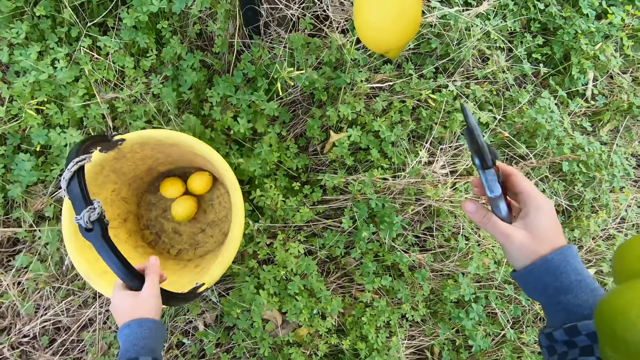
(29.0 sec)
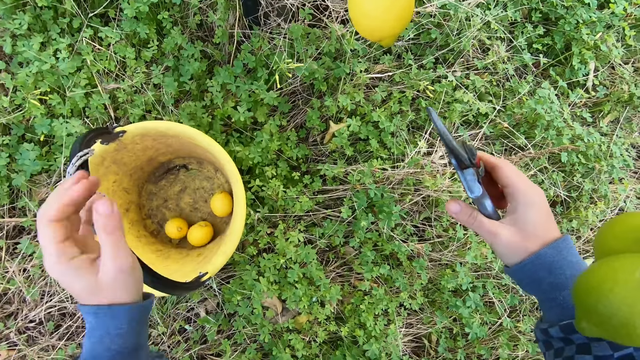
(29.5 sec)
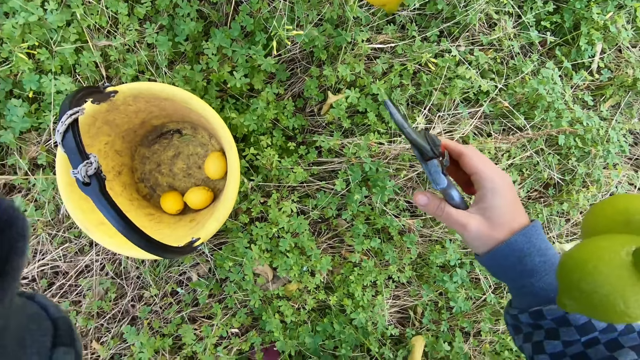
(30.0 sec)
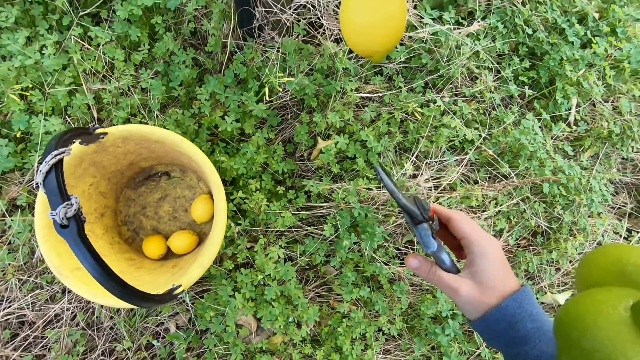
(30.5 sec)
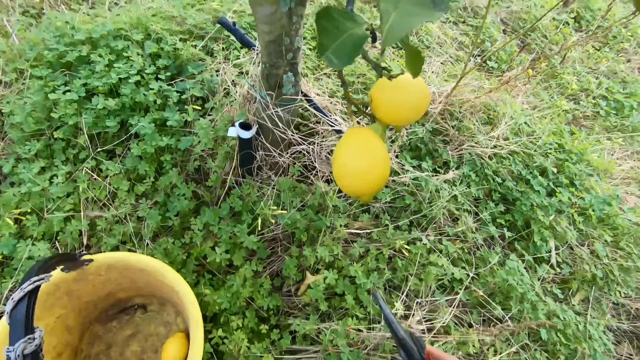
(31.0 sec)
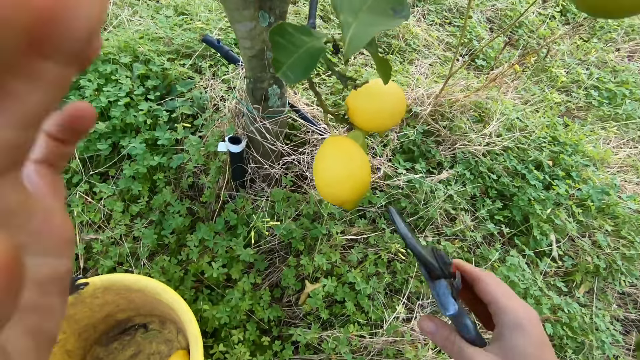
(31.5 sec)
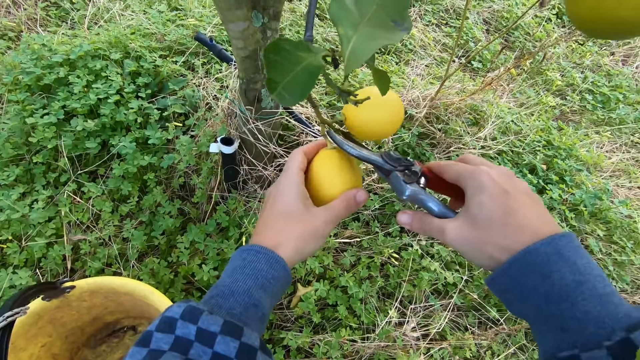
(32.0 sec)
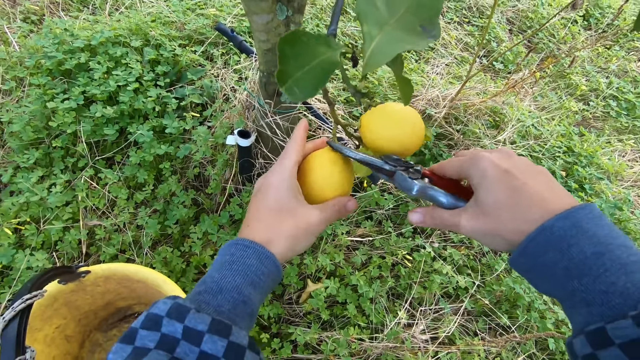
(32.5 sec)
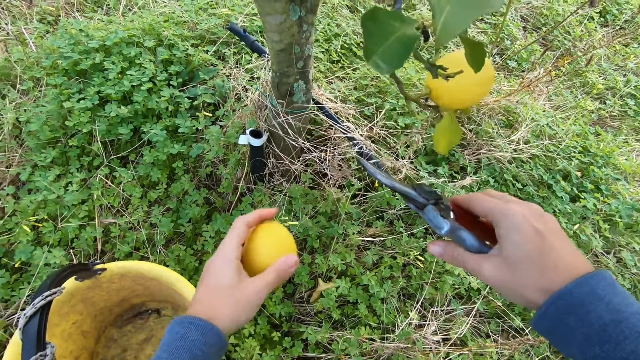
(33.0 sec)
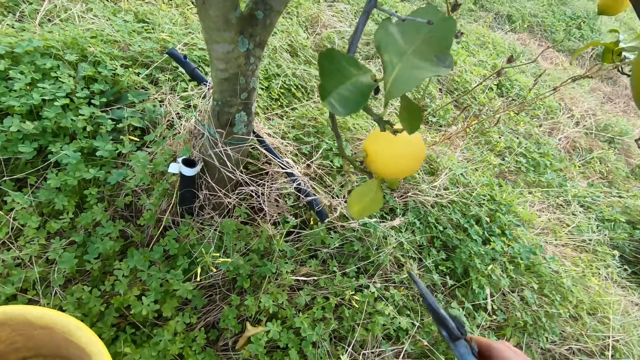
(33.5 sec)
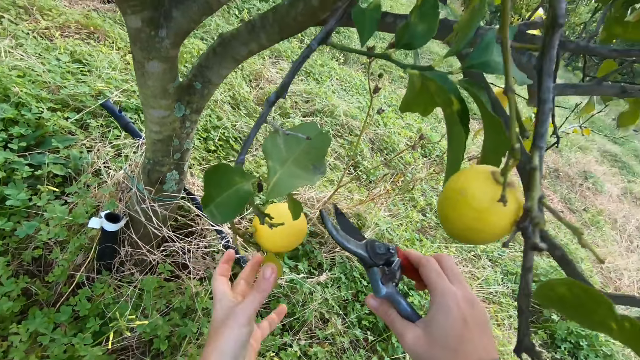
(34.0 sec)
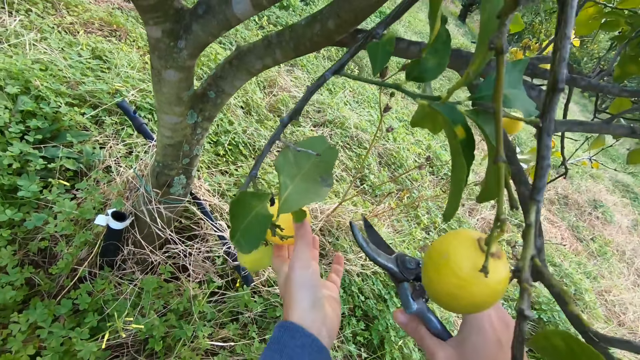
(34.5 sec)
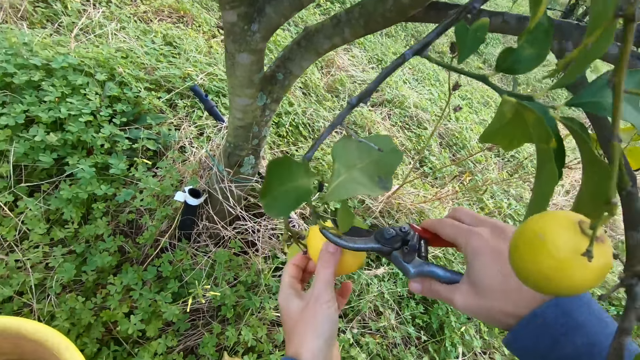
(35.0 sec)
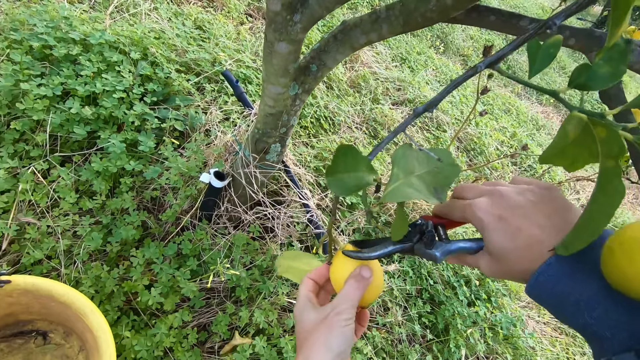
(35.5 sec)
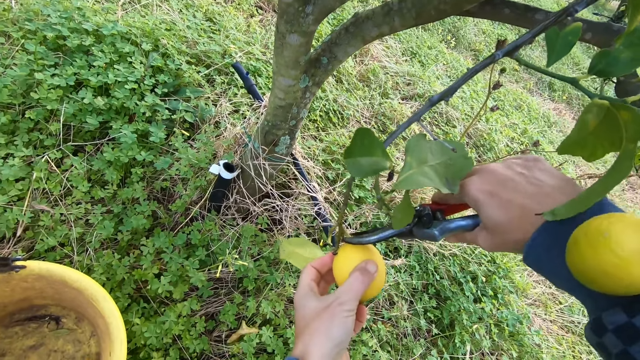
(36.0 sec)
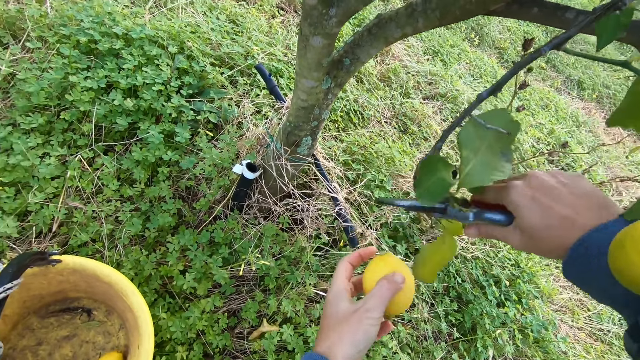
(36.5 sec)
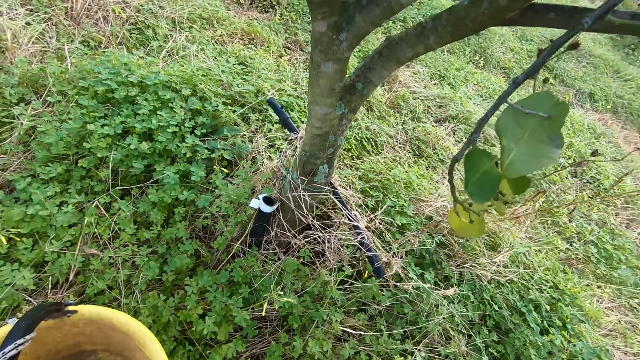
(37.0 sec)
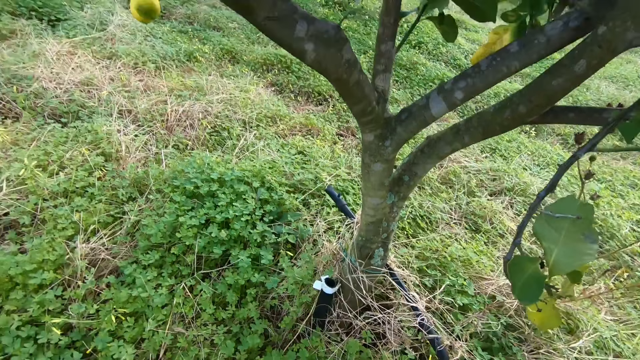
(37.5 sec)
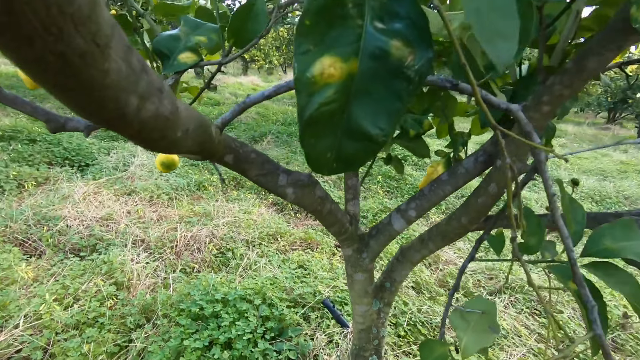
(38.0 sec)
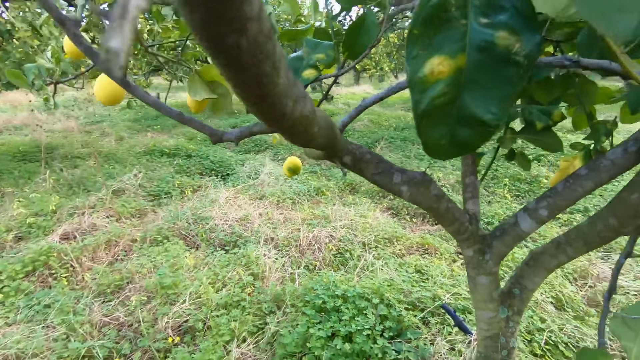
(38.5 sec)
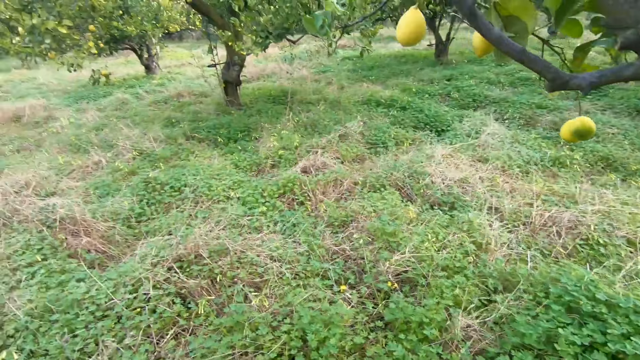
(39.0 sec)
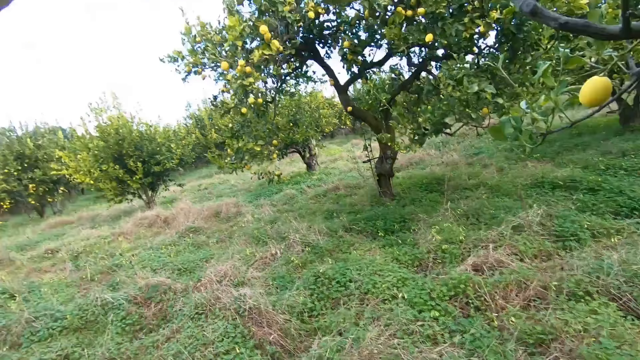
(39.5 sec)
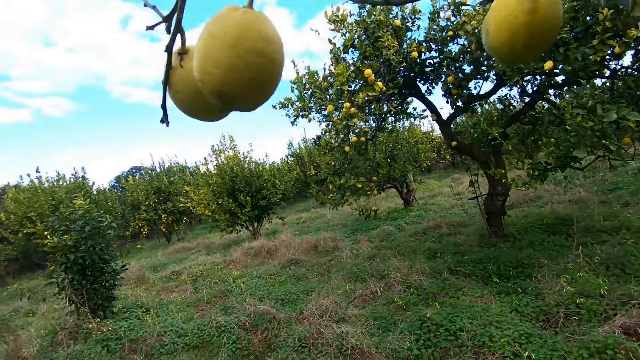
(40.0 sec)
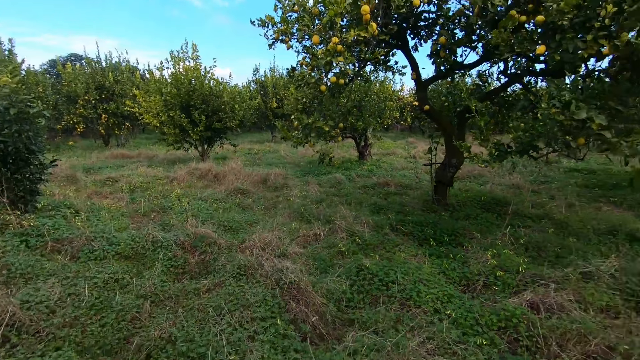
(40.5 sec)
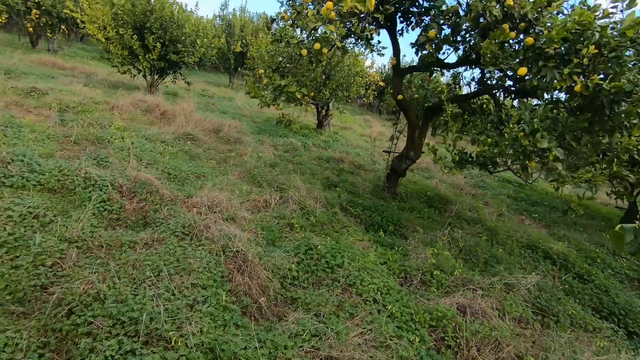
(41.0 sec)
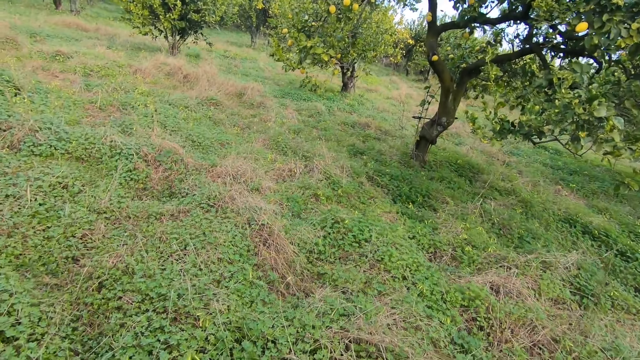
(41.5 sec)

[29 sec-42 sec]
The camera wearer moves the bucket of fruits on the ground. He adjusts the camera on his head with his left hand. He holds a lemon on a tree with his left hand. He cuts the lemon with the cutter, a pruning shear, in his right hand. He drops the lemon in the bucket with his left hand. He holds a lemon on the tree with his left hand. He cuts the lemon with the cutter in his right hand. He drops the lemon in the bucket with his left hand. He walks around under the tree.

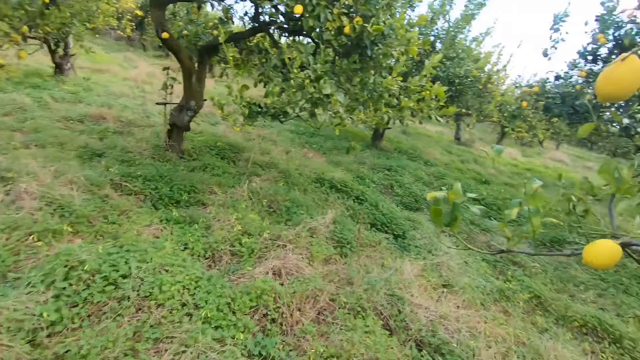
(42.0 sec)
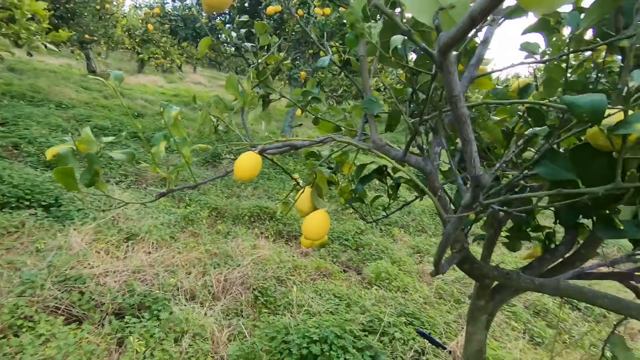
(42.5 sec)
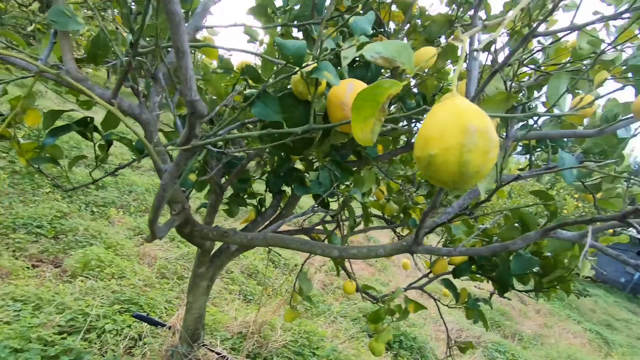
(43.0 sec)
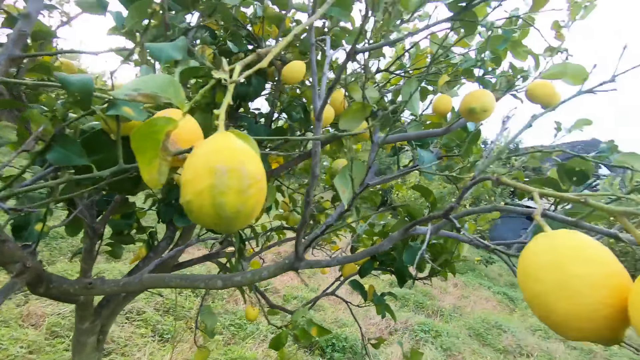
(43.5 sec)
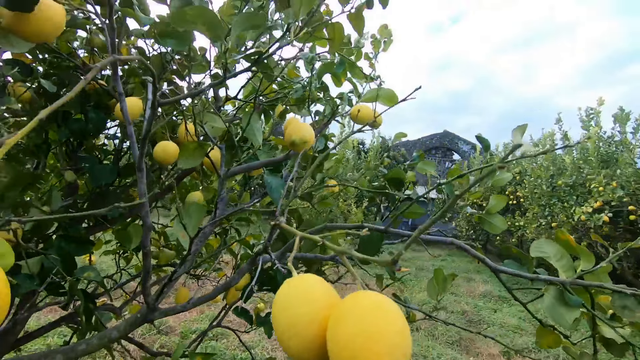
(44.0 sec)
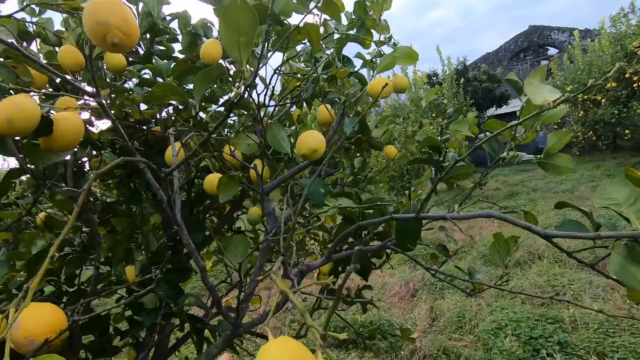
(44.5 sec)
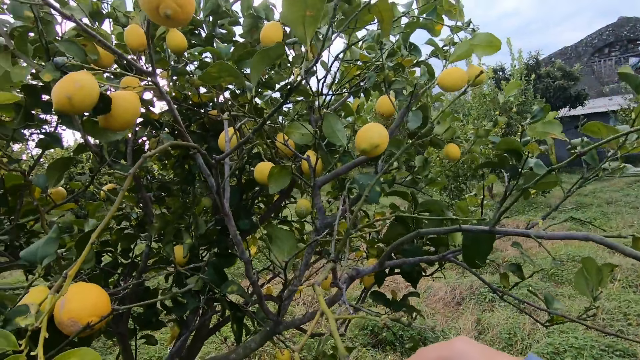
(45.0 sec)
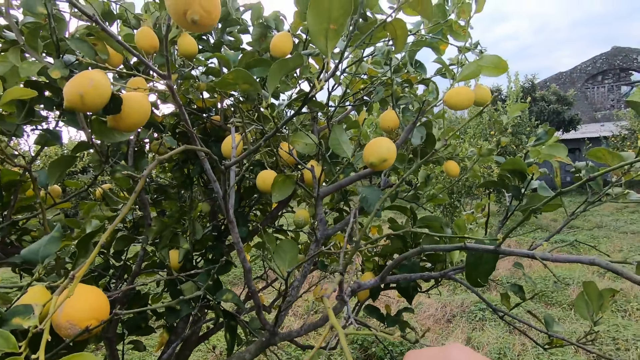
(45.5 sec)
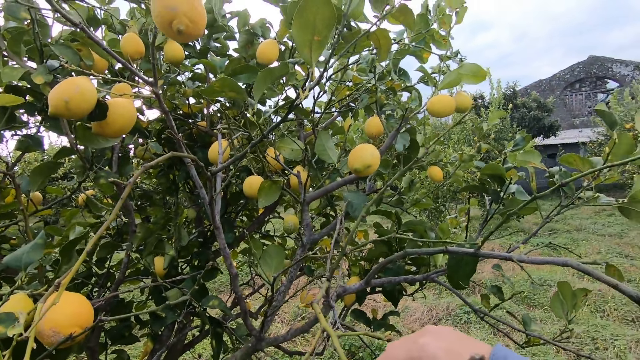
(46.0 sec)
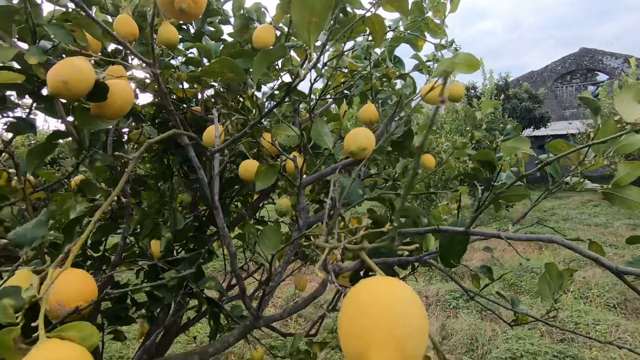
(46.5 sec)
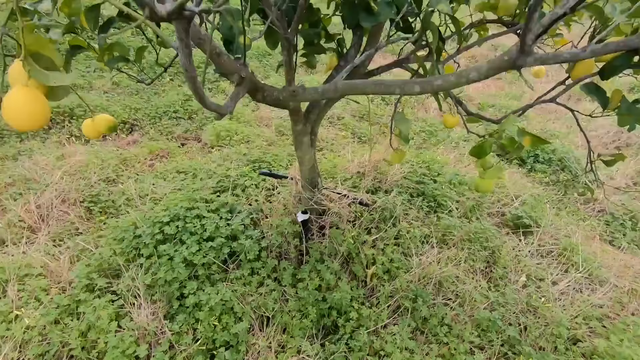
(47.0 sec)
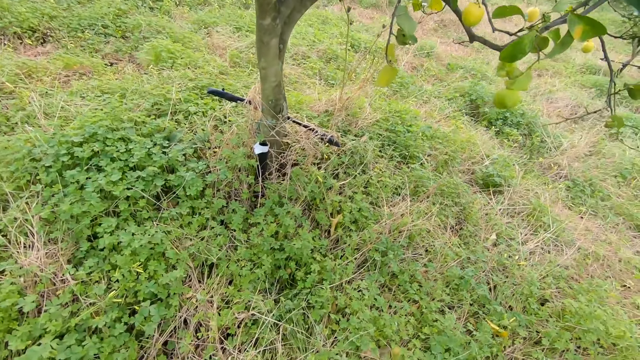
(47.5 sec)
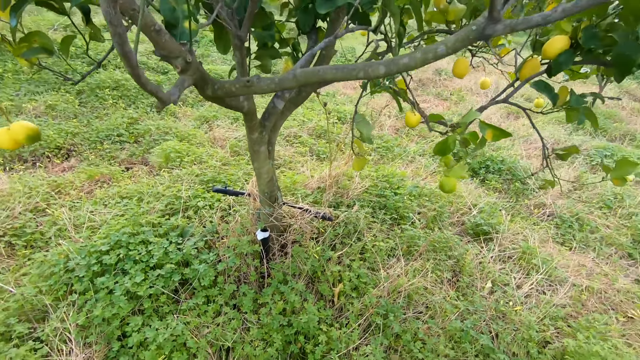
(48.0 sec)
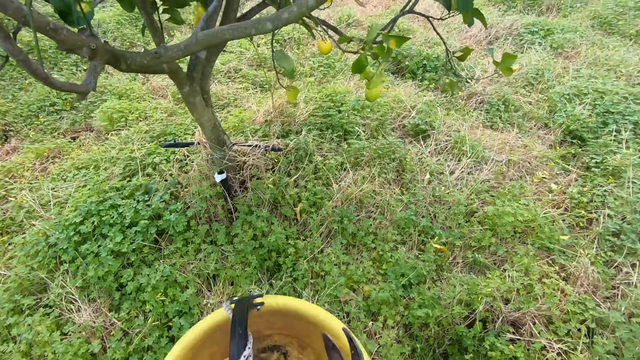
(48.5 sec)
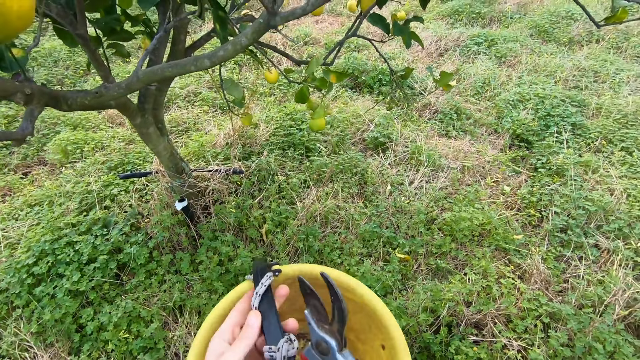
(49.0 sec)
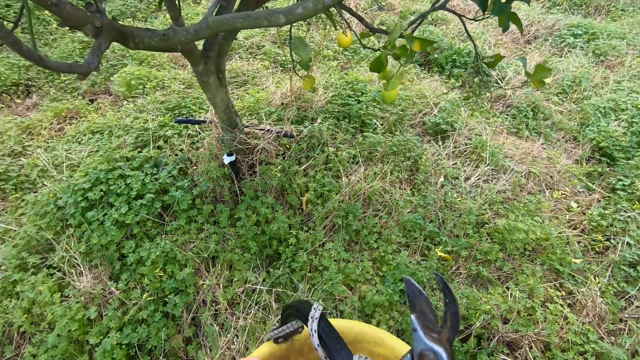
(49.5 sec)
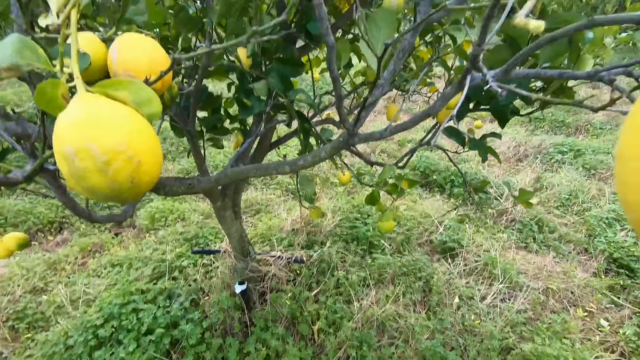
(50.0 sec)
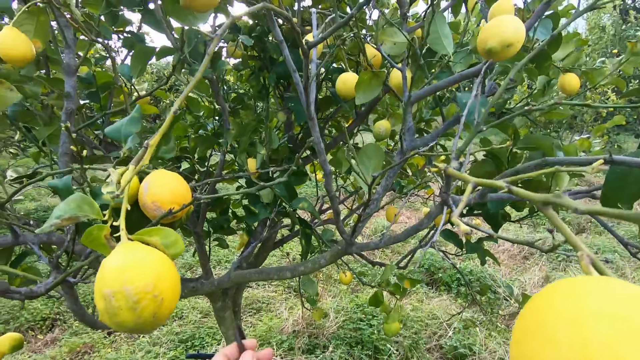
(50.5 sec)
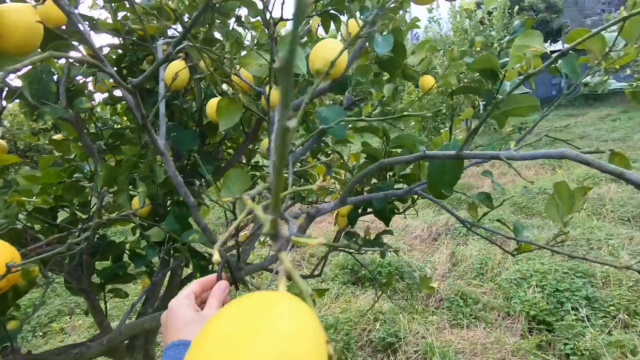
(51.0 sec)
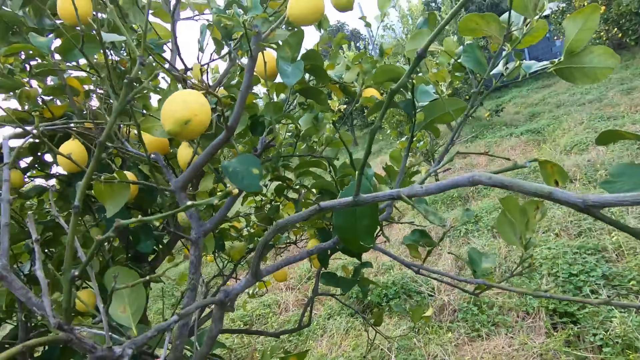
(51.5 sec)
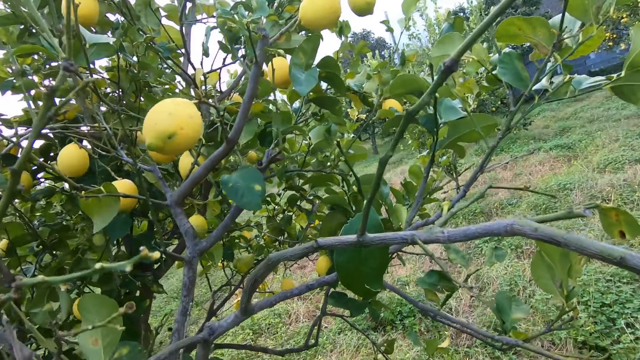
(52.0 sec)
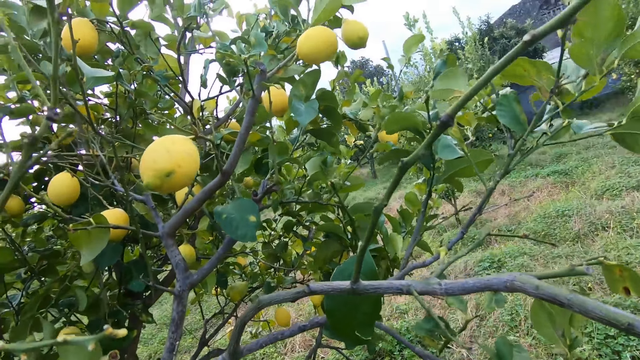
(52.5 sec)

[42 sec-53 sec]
The camera wearer holds the fruit on the tree with his left hand. He cuts the fruit on the tree with a pruning shear. He picks up the bucket of fruits from the ground. He hangs the bucket on the branch of the tree with both hands.
